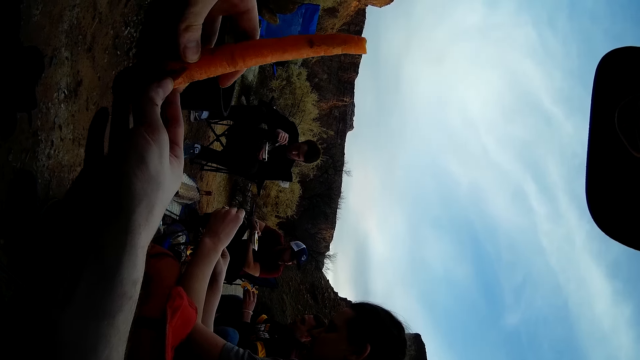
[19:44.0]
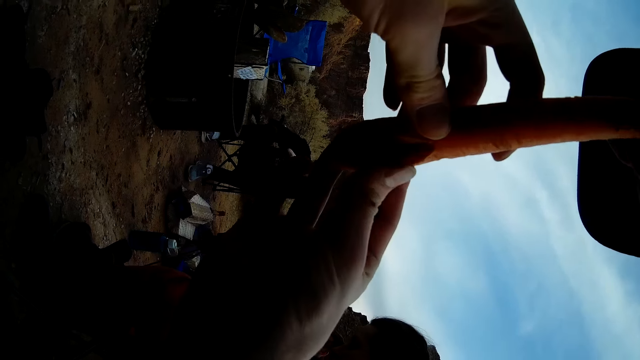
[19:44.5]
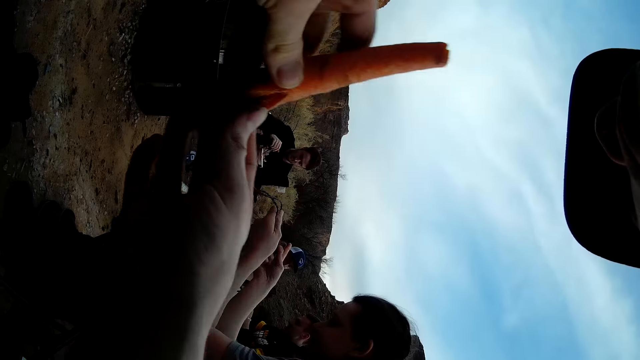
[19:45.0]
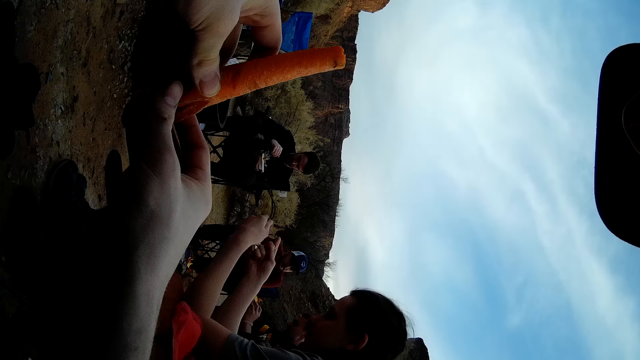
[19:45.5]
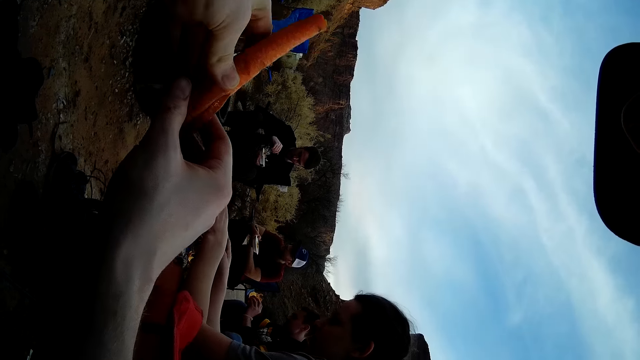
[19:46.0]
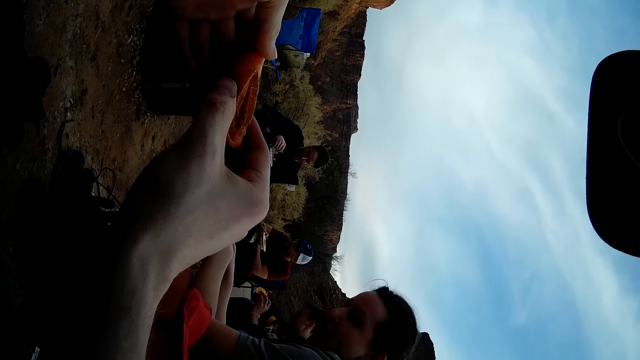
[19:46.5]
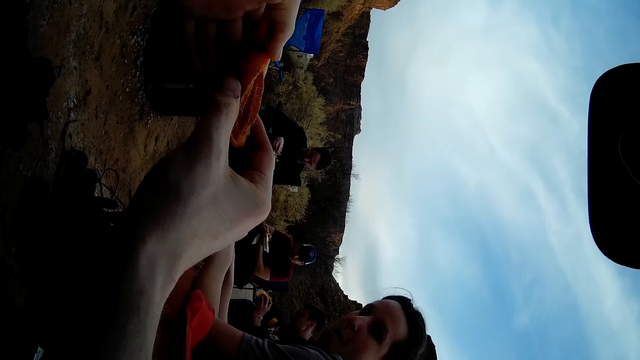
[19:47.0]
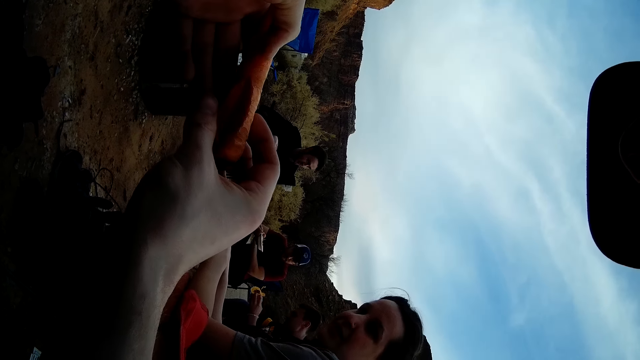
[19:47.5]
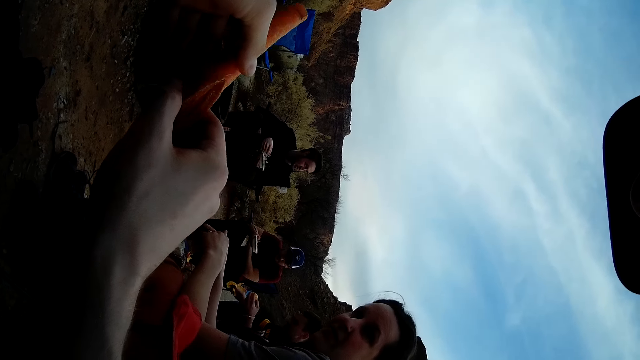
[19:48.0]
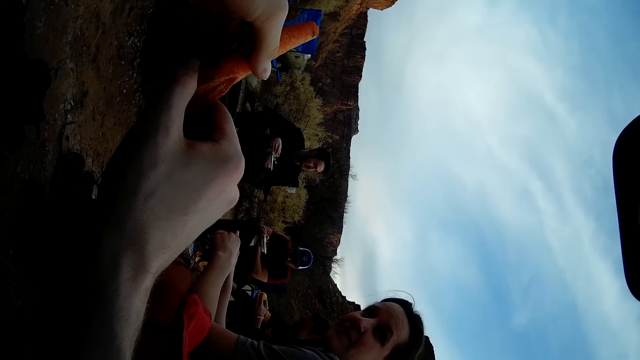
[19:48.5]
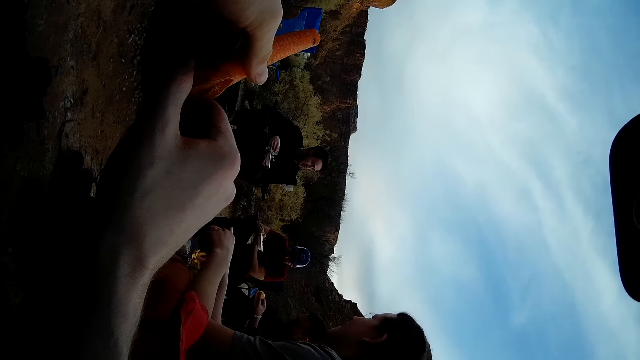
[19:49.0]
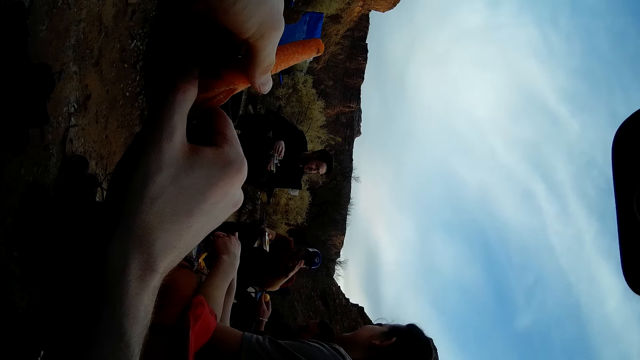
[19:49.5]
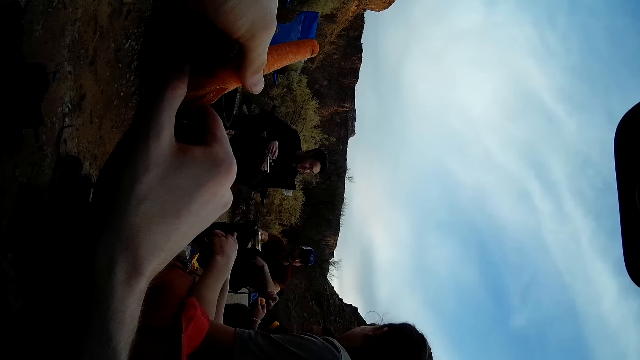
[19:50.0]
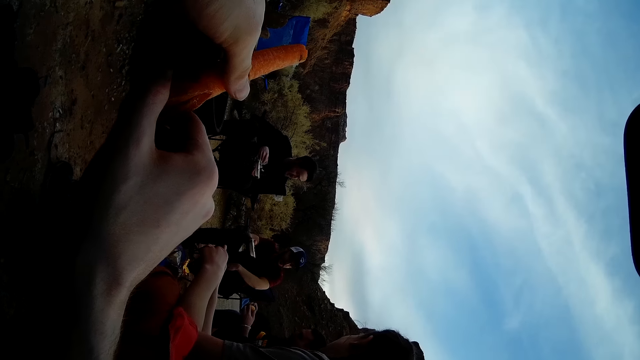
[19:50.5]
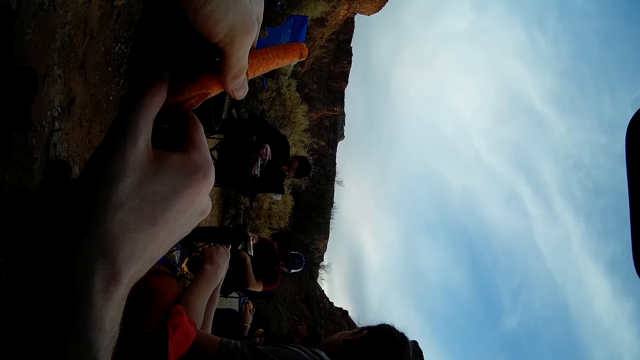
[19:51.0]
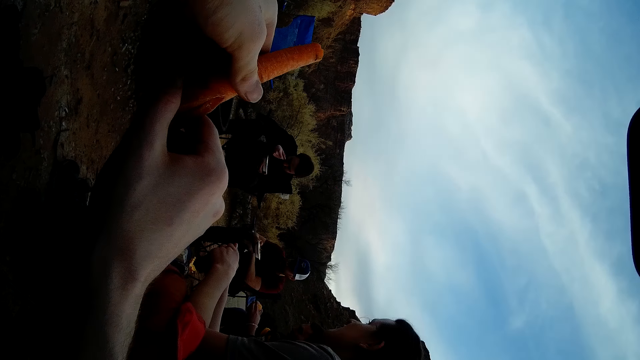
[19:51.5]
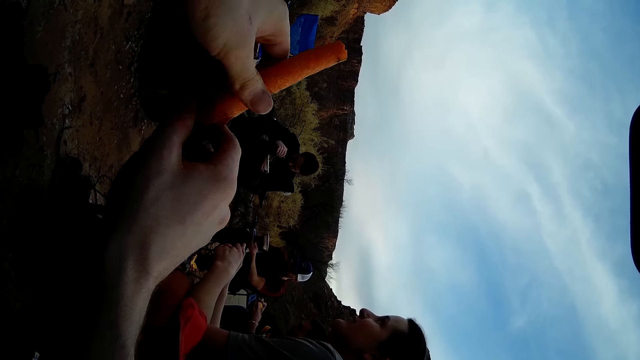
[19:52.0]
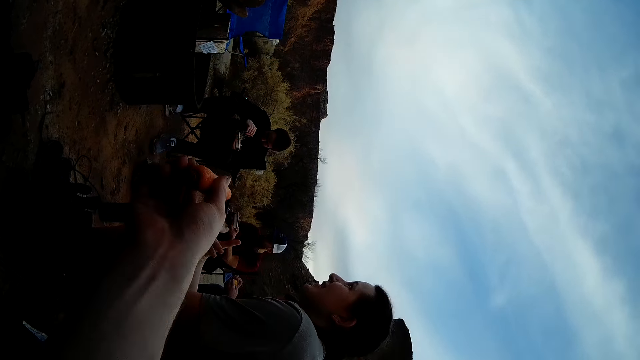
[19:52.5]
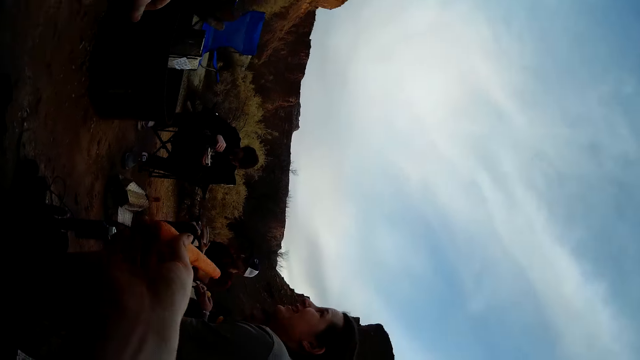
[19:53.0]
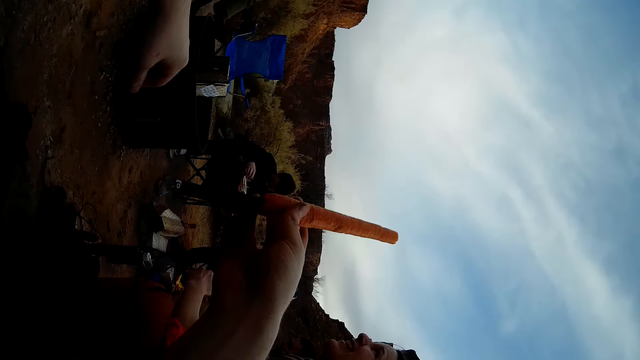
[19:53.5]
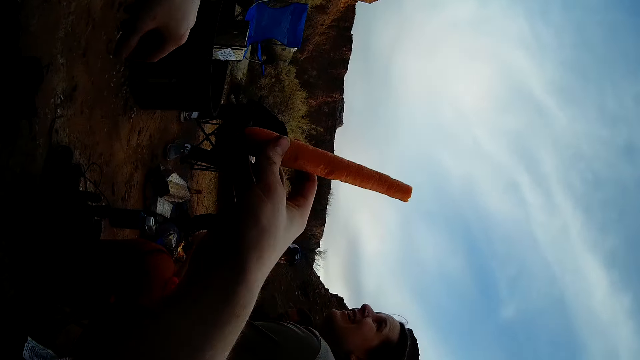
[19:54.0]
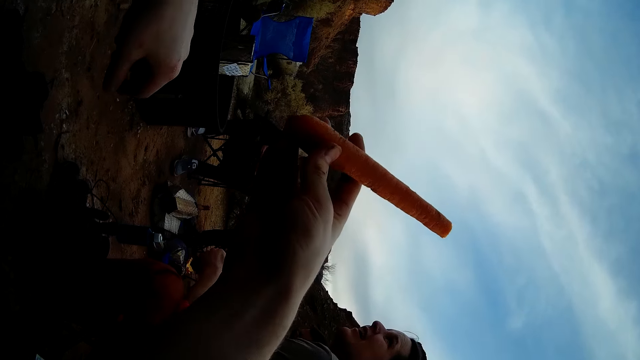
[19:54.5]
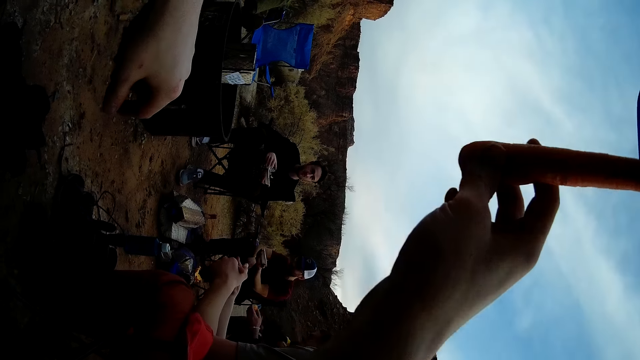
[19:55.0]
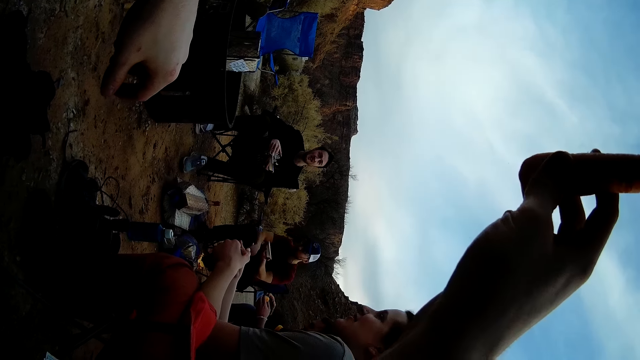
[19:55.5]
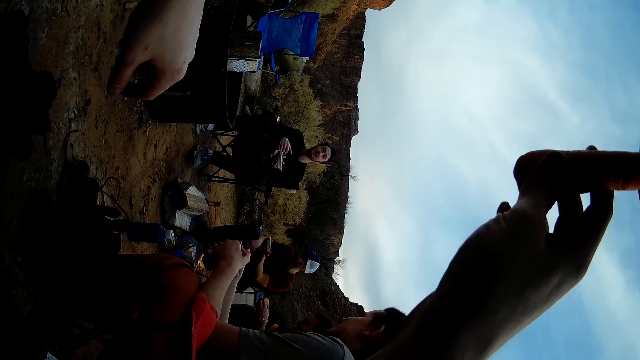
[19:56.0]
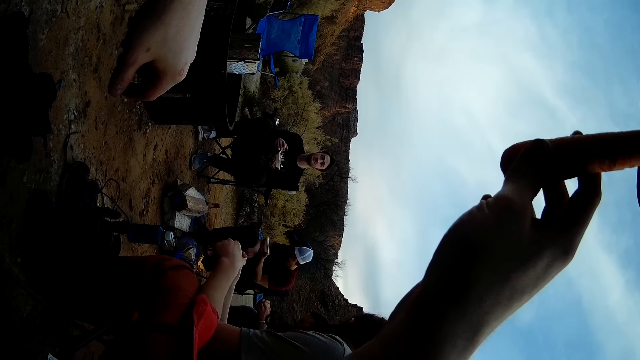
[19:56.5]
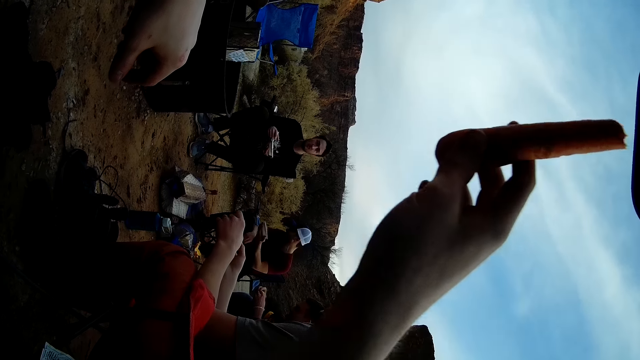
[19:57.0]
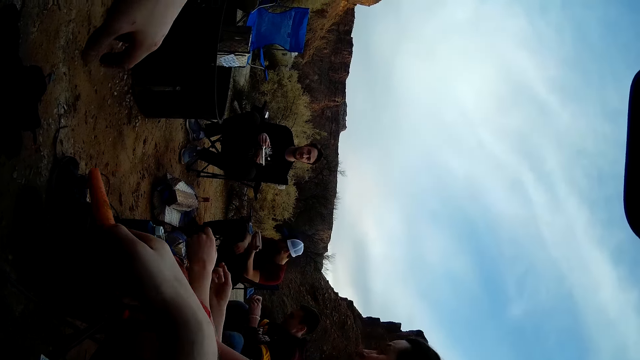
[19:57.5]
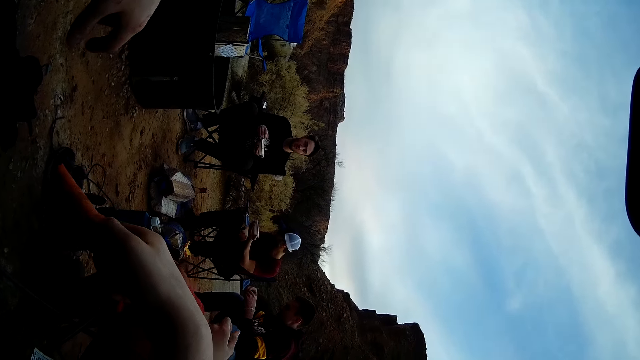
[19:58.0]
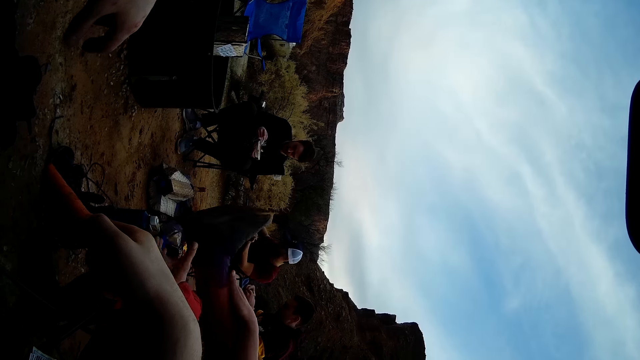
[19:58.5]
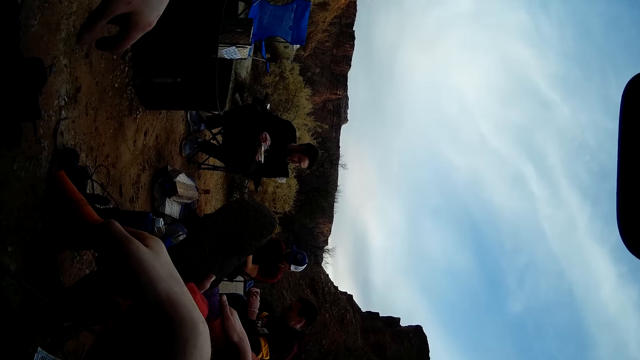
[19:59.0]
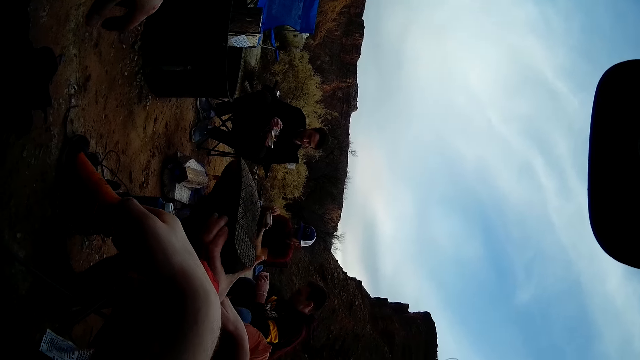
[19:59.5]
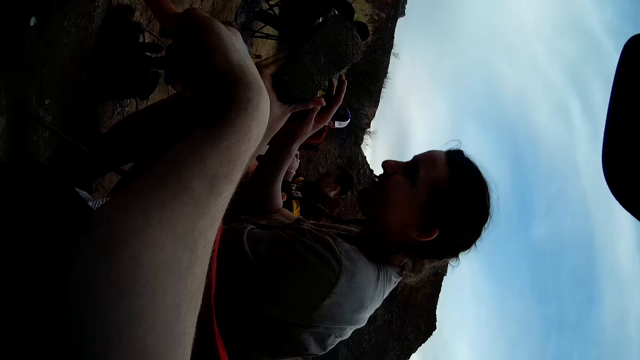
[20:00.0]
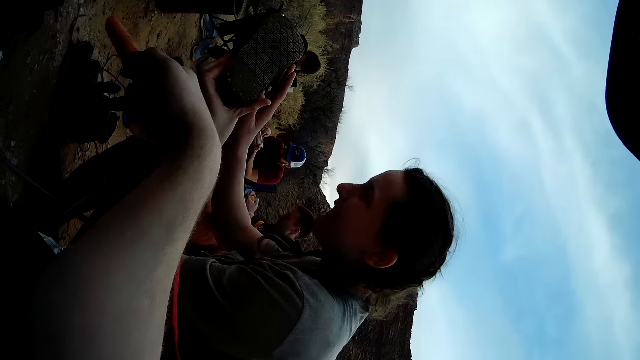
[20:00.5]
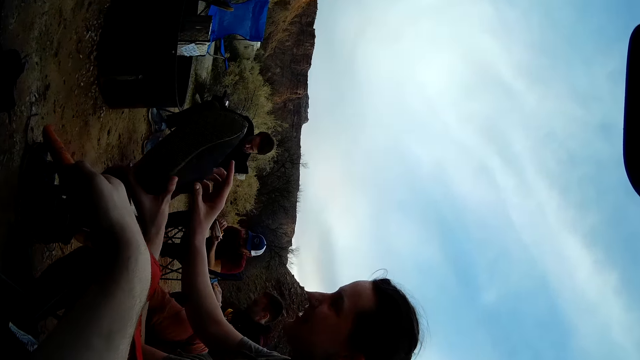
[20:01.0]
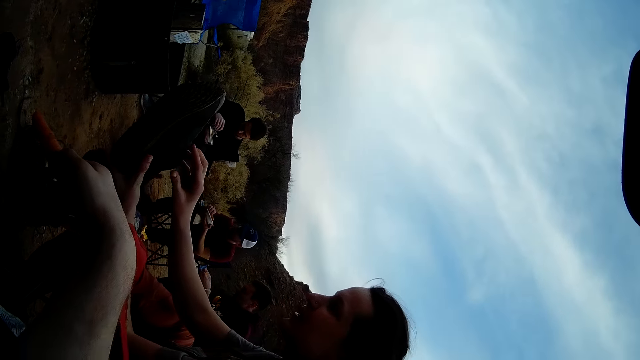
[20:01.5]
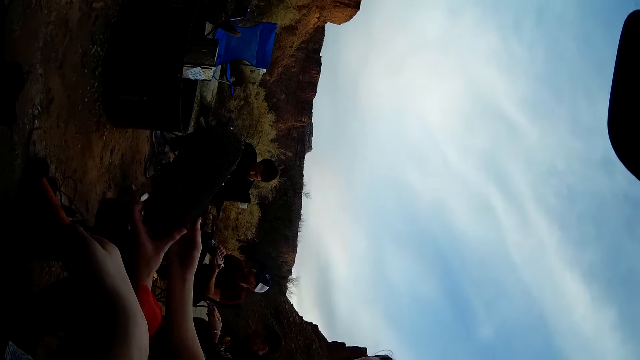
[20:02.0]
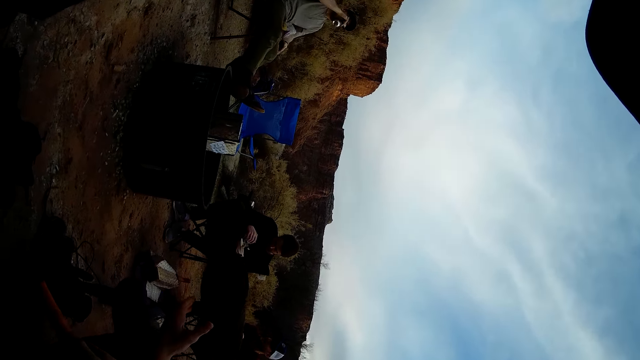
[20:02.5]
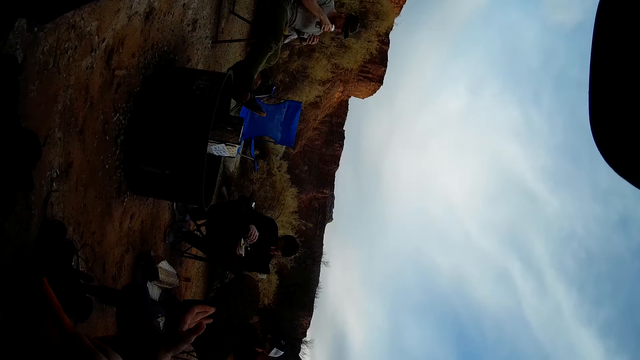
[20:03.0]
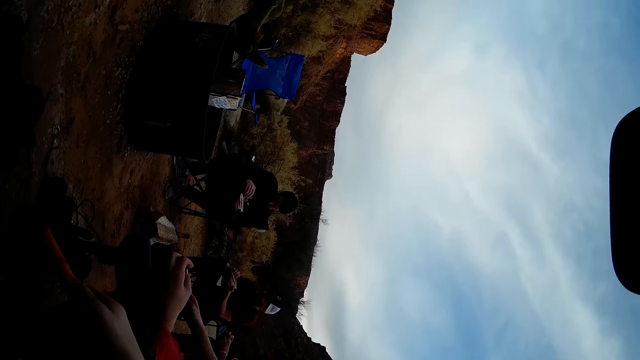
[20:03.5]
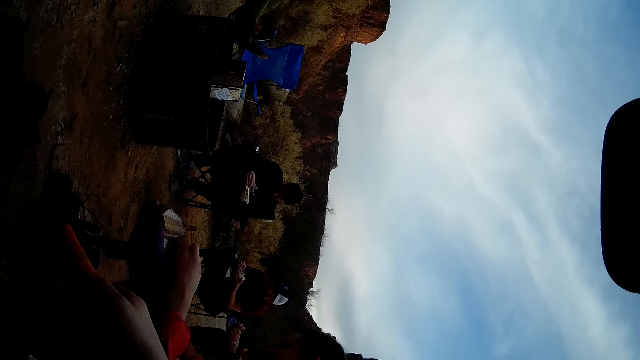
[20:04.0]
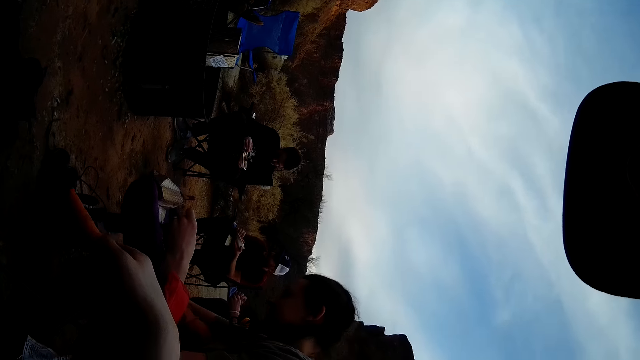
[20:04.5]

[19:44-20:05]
The camera wearer eats a carrot or sausage. They hold the carrot. They talk with a person. They give the person the sausage. They eat the carrot. They hold the carrot. They talk with the person.
